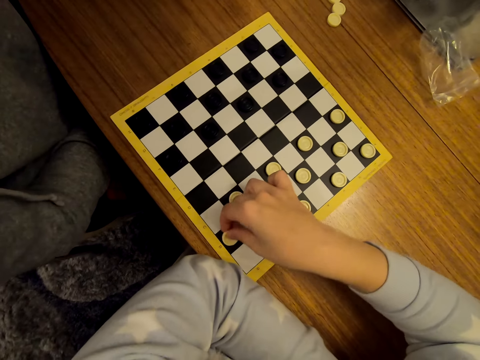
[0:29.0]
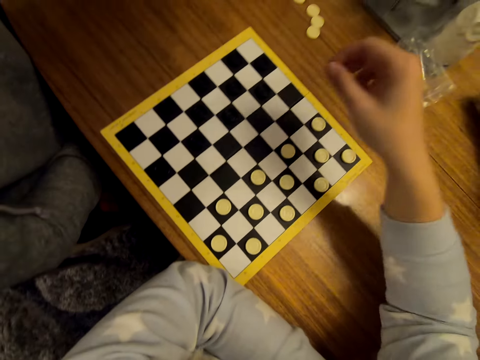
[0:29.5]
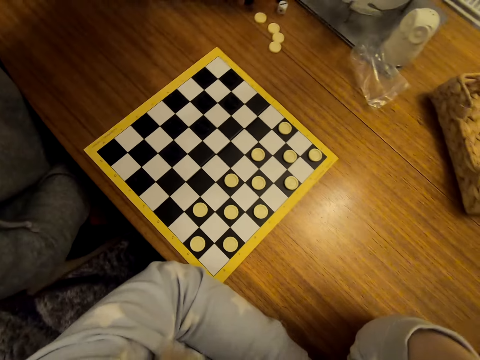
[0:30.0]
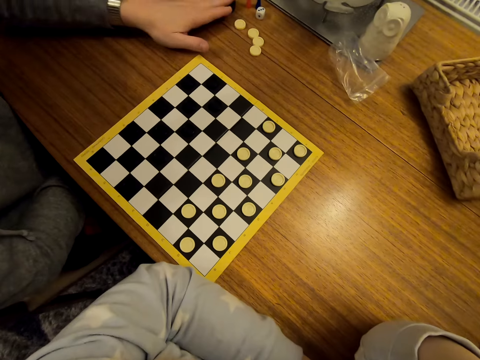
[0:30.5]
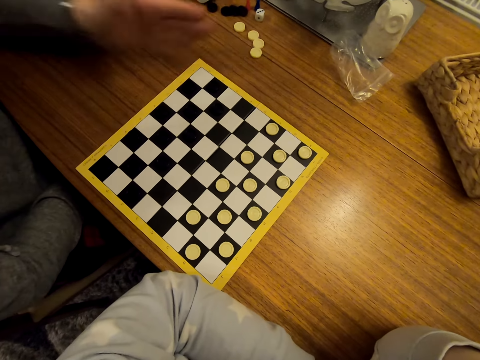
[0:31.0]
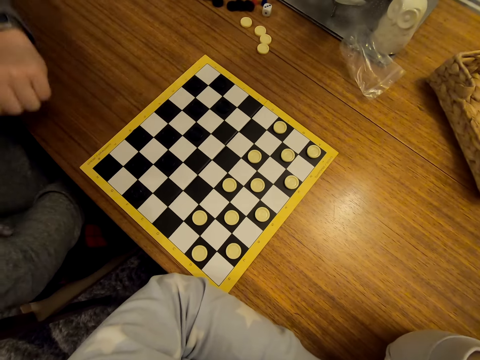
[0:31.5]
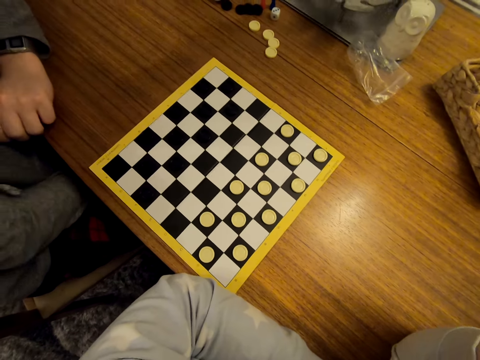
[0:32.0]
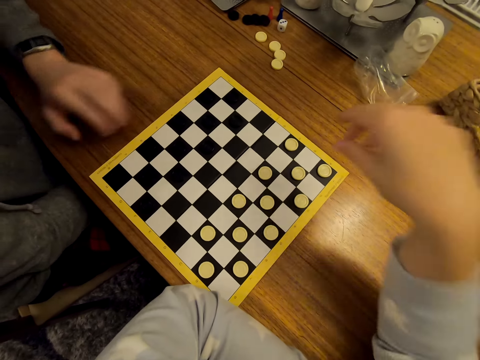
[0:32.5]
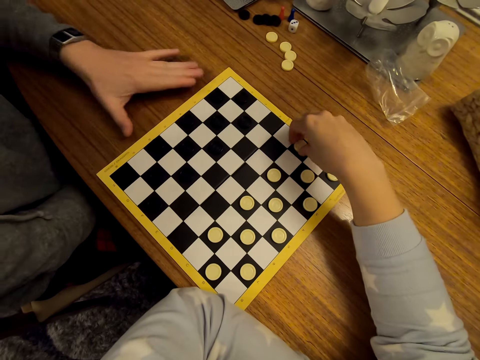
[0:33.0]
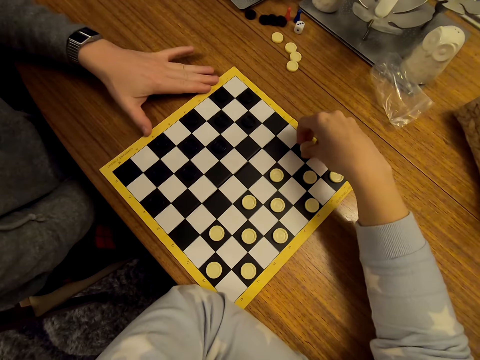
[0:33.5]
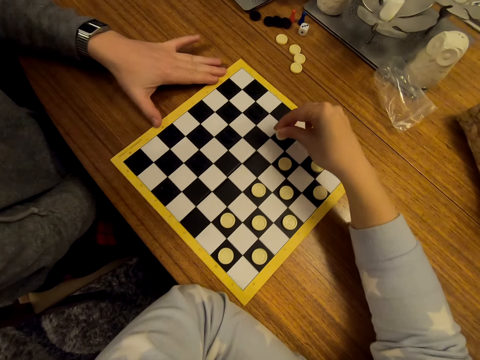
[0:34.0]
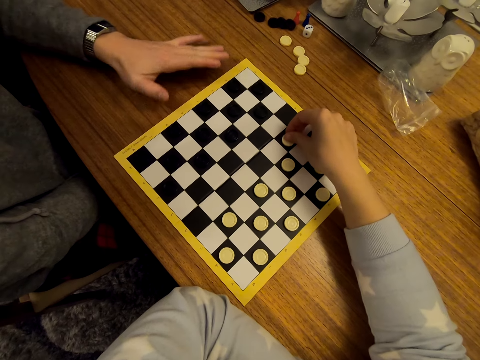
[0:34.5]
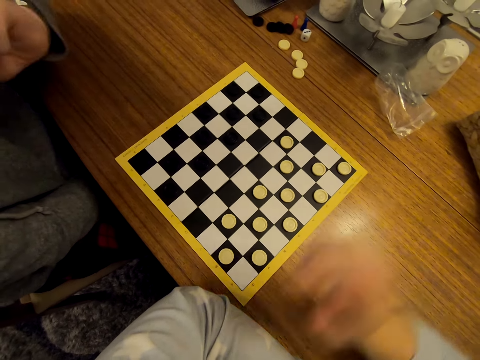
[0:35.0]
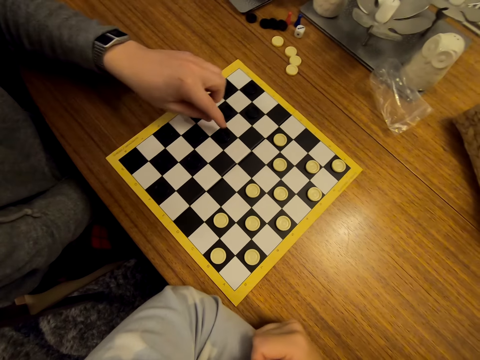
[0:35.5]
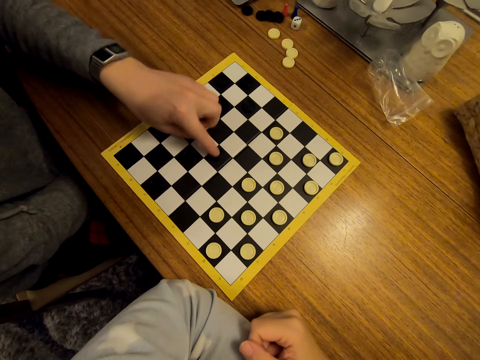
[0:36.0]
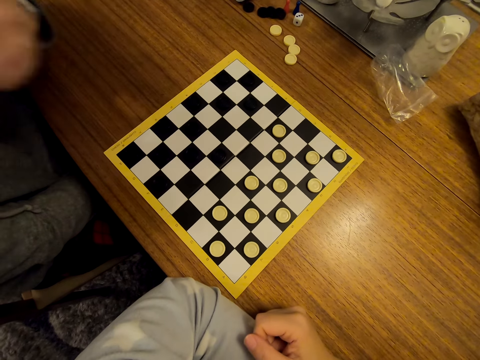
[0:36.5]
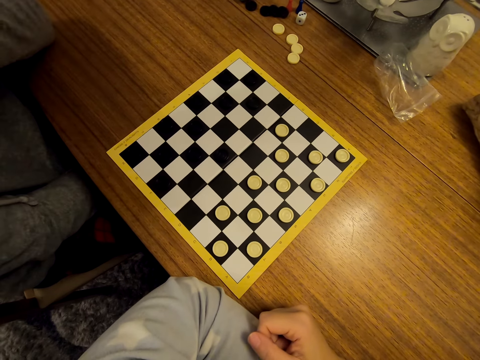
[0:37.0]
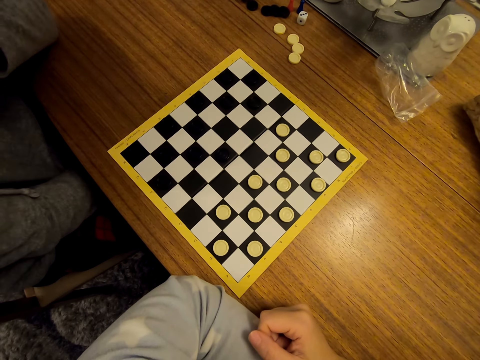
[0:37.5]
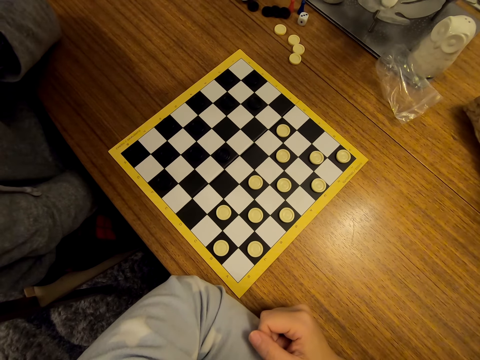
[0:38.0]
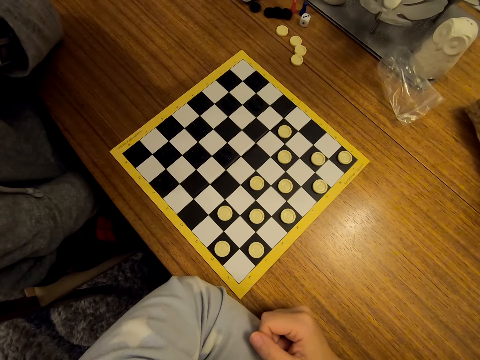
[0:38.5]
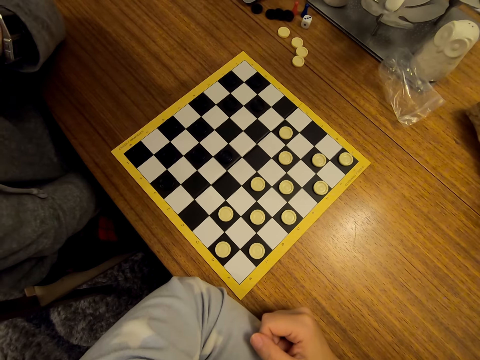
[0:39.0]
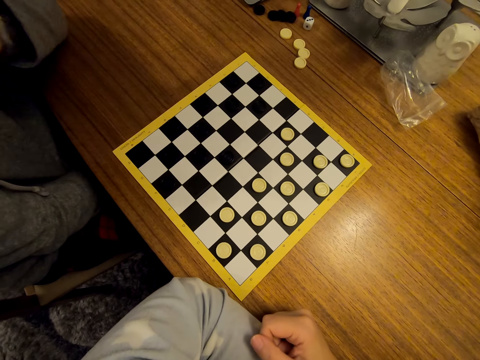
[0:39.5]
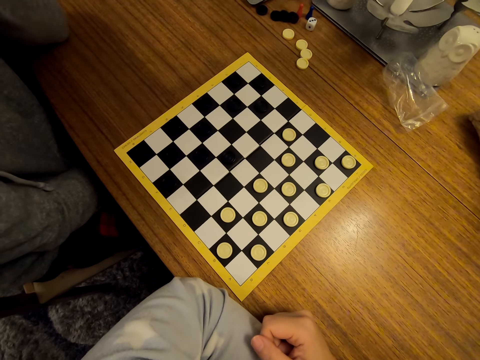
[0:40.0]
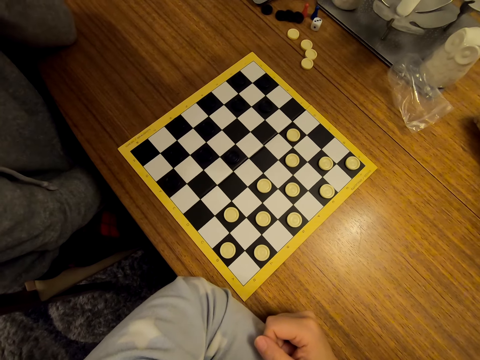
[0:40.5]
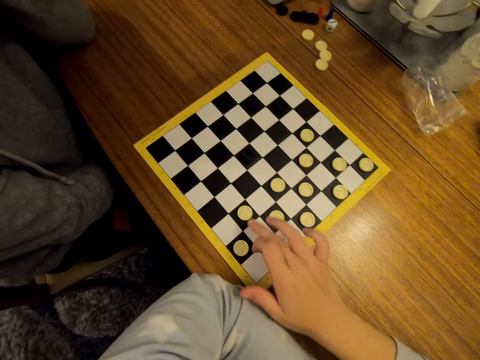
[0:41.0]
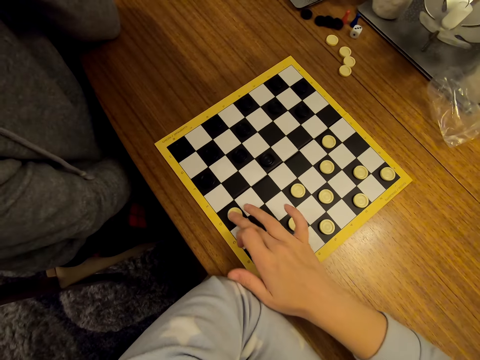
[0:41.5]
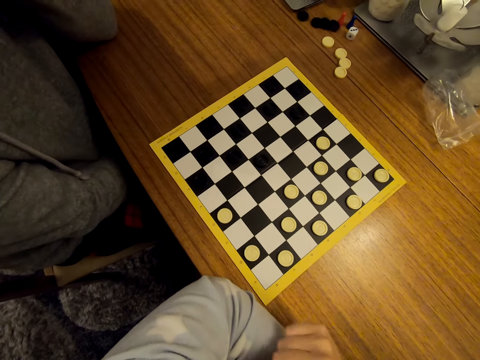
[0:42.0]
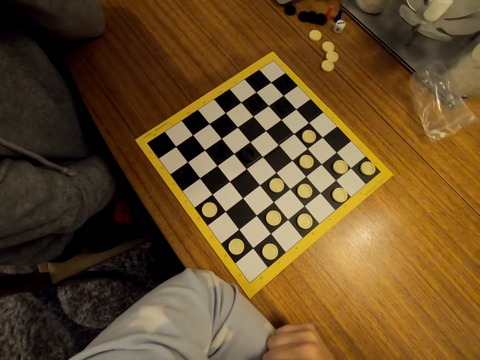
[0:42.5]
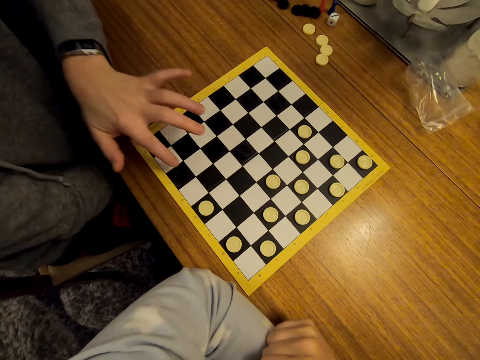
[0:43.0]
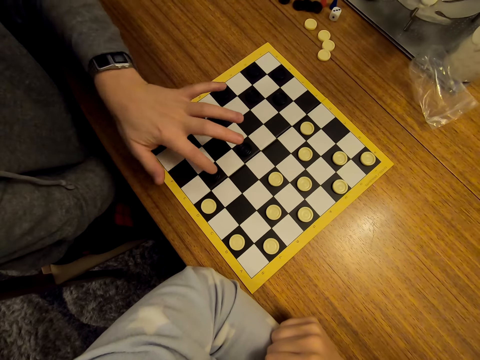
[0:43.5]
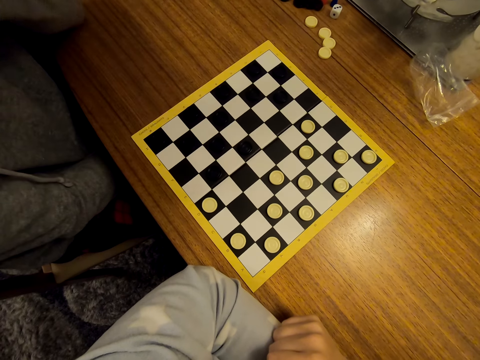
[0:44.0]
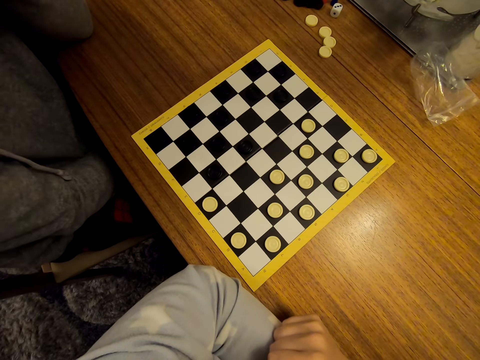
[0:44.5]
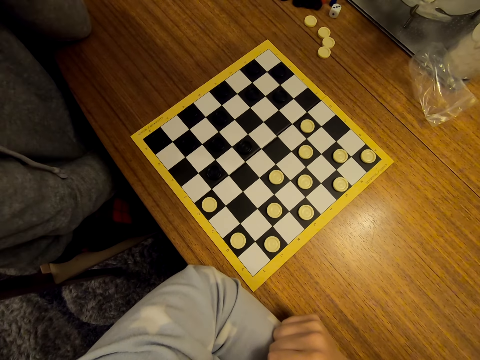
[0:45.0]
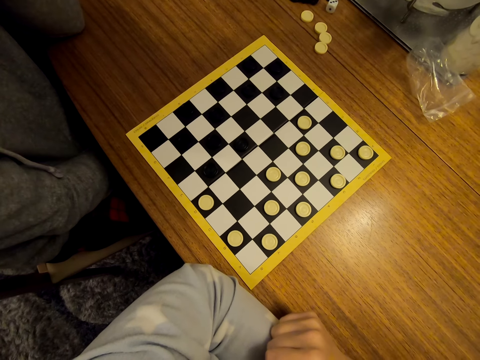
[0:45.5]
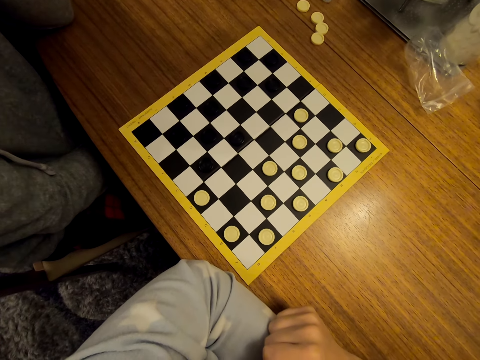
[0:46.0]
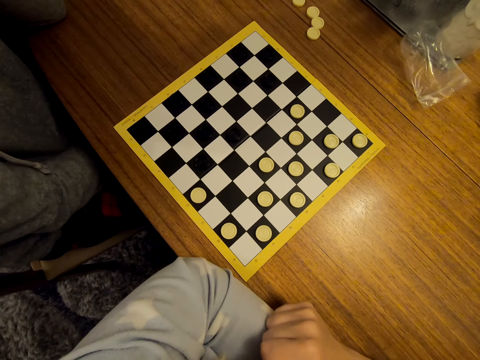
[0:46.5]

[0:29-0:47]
The camera wearer touches her face. A man interacts with the camera wearer. The man talks to the camera wearer. The camera wearer moves a piece on the checkers board. The man moves a piece on the checkers board. The camera wearer moves a piece on the checkers board. The man moves a piece on the checkers board.

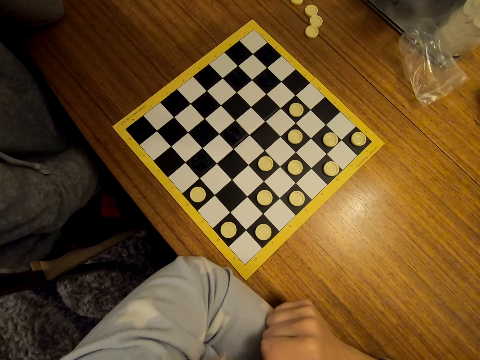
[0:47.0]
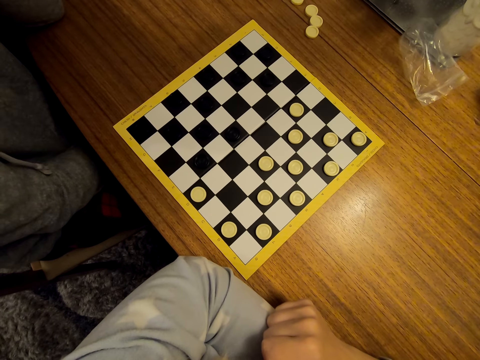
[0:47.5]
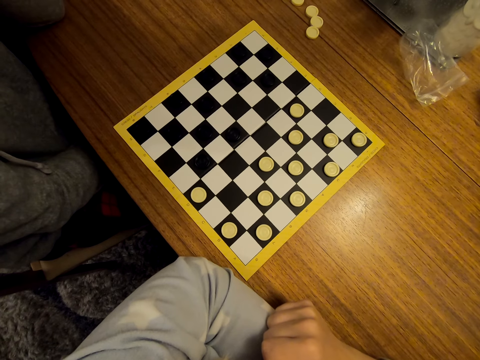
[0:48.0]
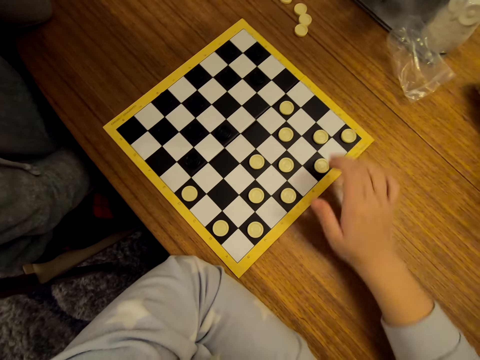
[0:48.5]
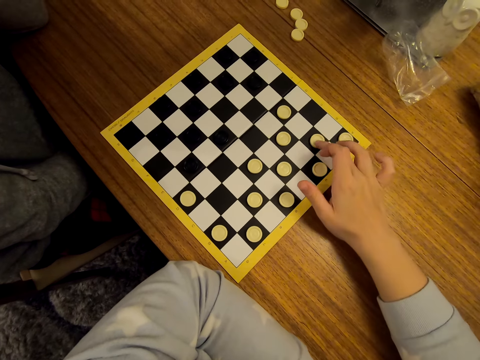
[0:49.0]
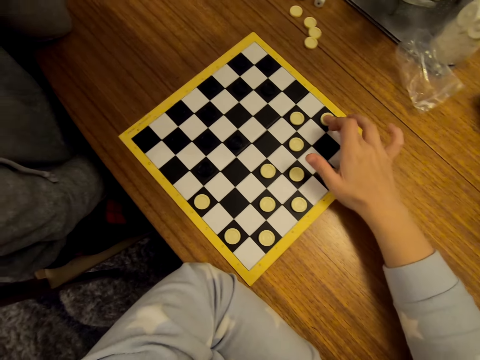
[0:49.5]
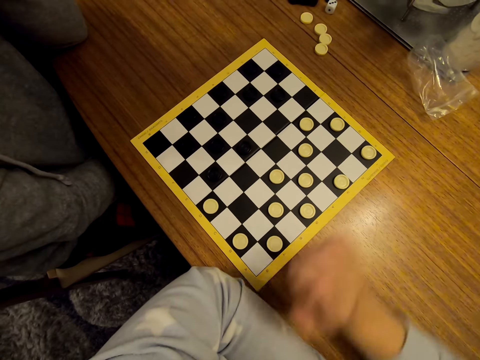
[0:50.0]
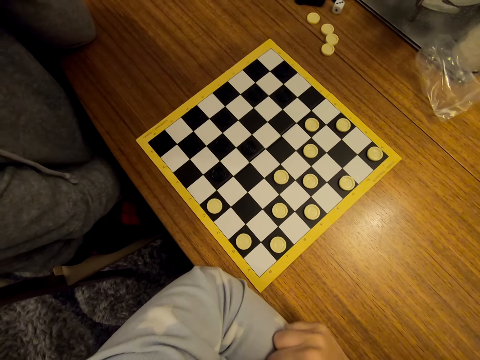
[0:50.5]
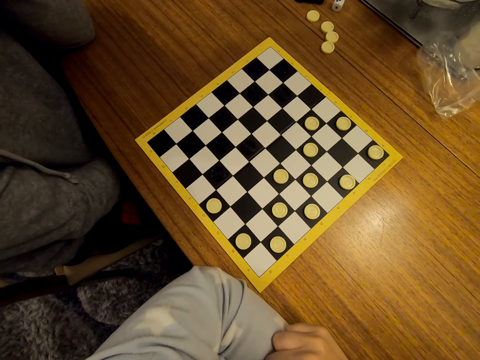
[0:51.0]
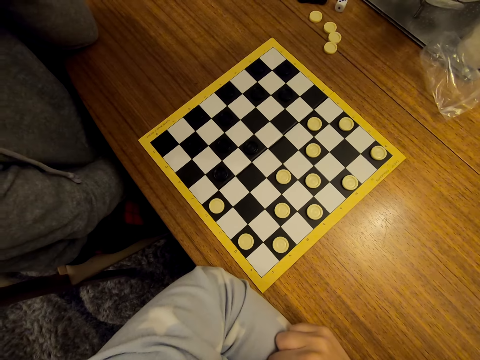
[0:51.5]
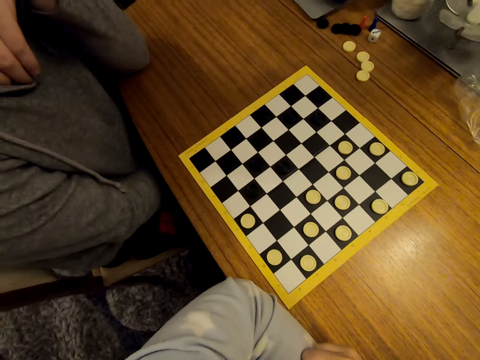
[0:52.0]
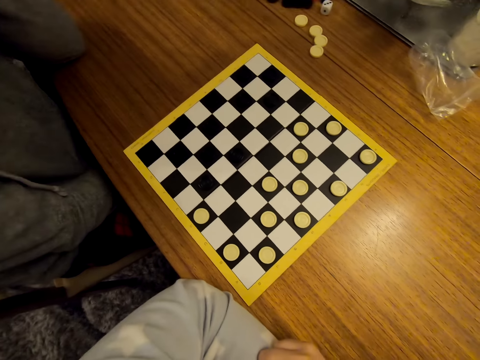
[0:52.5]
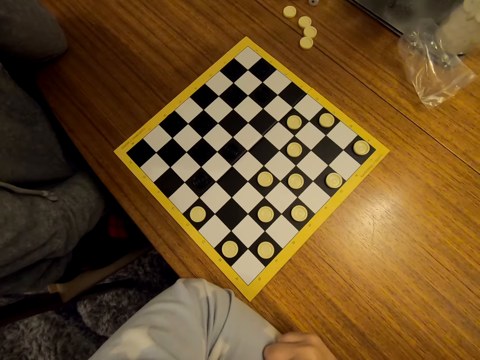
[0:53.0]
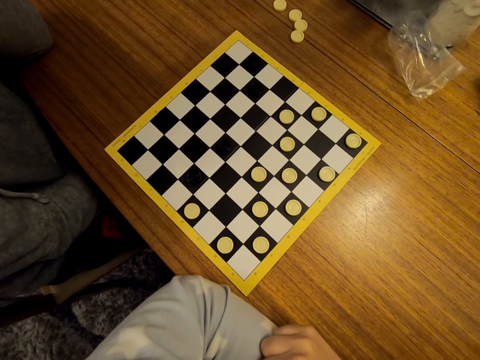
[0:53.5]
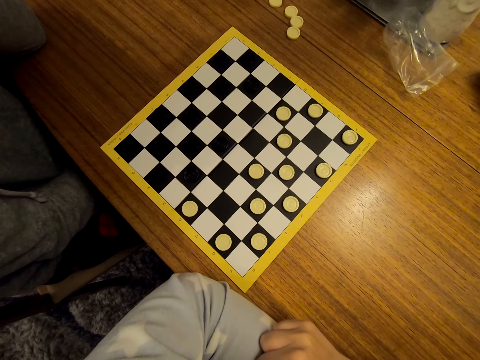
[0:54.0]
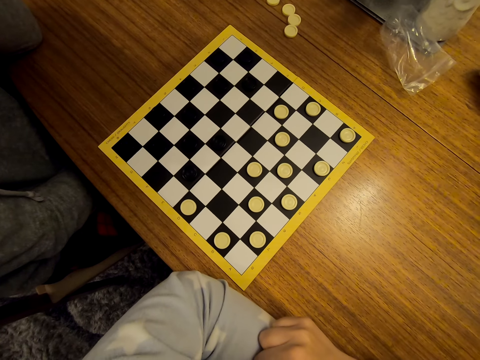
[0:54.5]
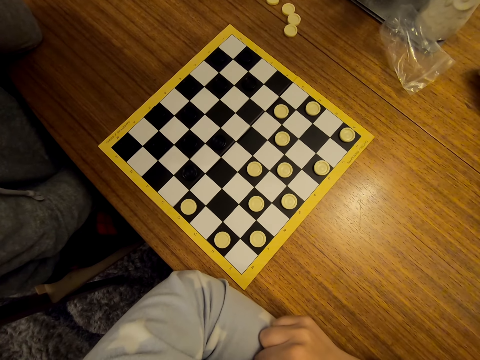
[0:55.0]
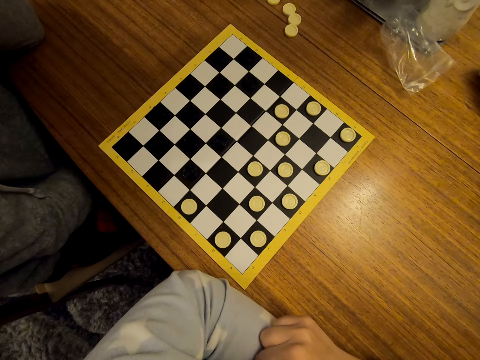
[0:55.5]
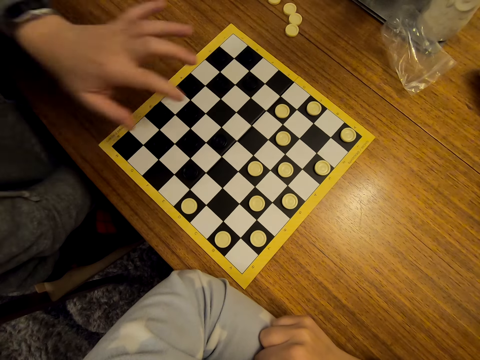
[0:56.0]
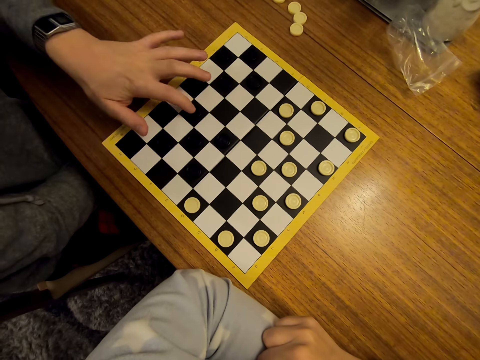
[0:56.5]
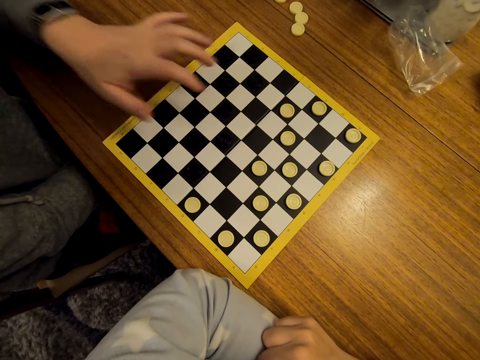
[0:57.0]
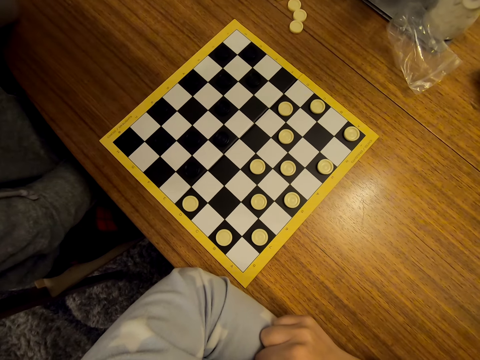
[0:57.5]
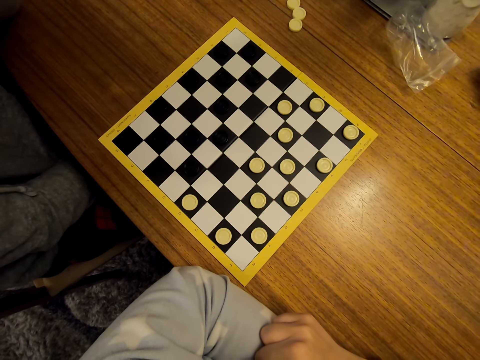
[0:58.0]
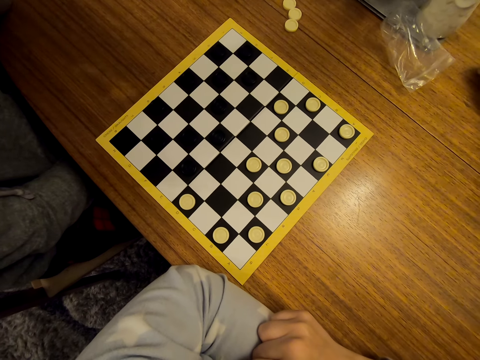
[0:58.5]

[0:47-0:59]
The camera wearer moves a piece on the checkers board. A man moves a piece on the checkers board.
